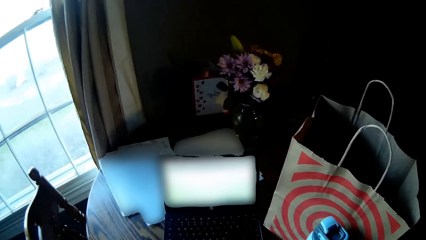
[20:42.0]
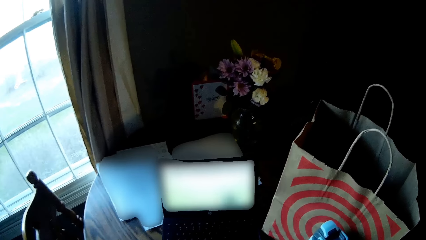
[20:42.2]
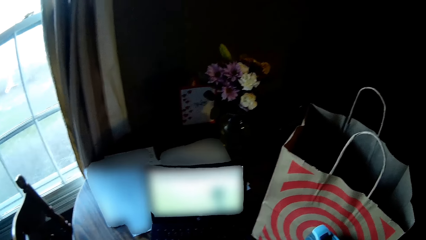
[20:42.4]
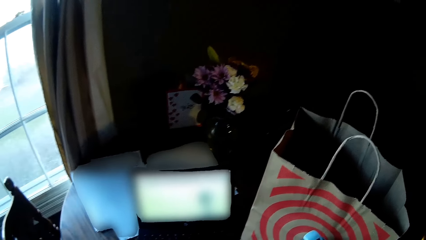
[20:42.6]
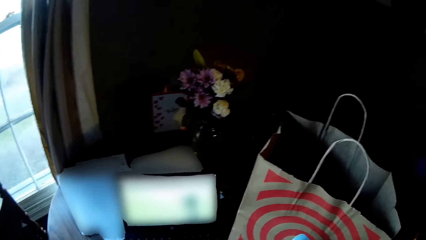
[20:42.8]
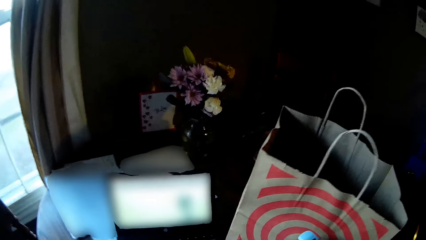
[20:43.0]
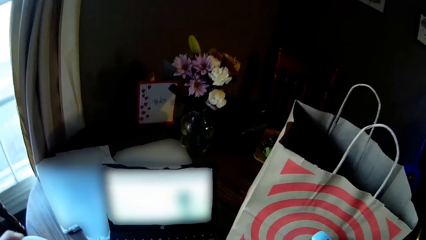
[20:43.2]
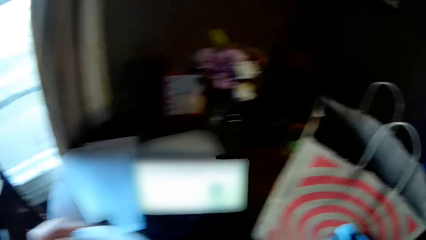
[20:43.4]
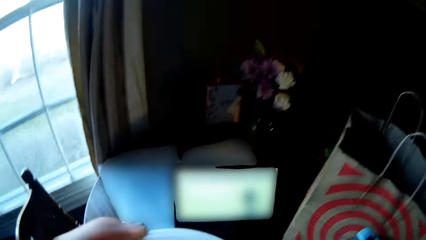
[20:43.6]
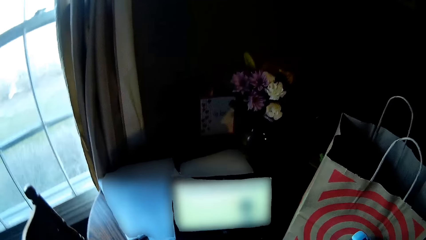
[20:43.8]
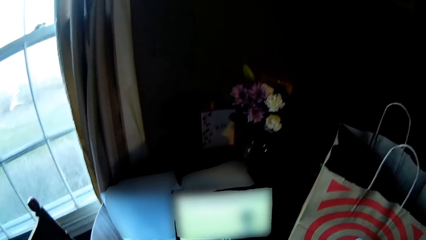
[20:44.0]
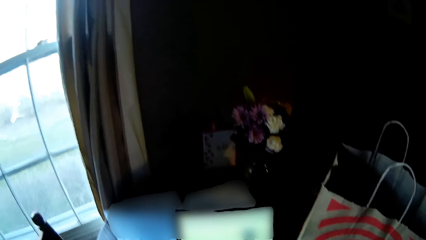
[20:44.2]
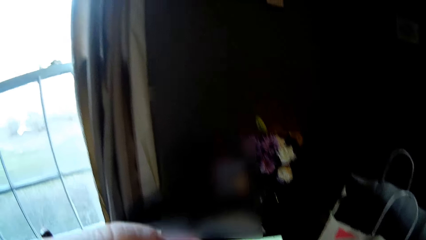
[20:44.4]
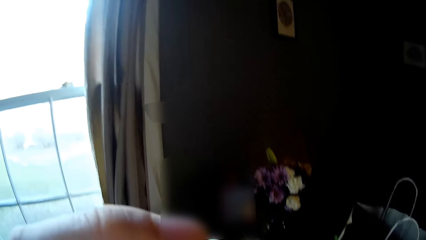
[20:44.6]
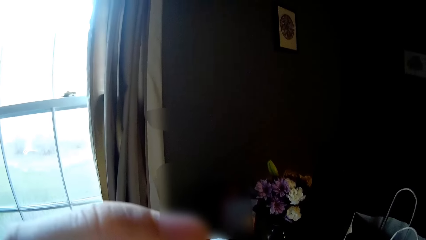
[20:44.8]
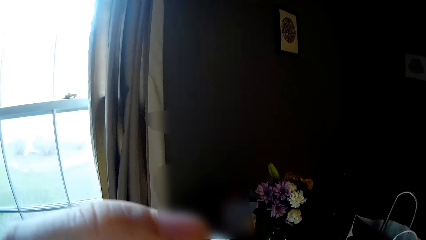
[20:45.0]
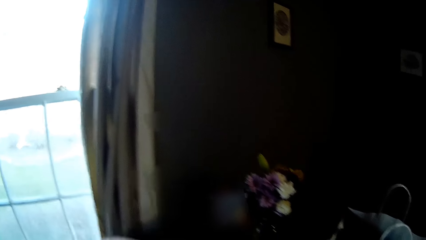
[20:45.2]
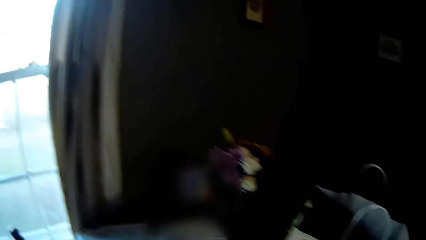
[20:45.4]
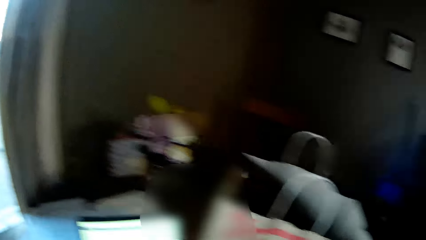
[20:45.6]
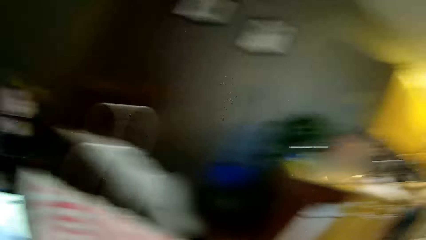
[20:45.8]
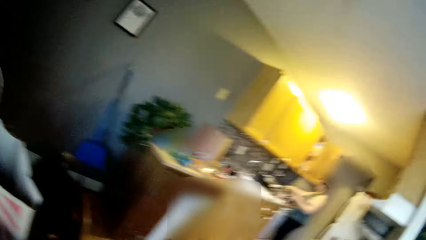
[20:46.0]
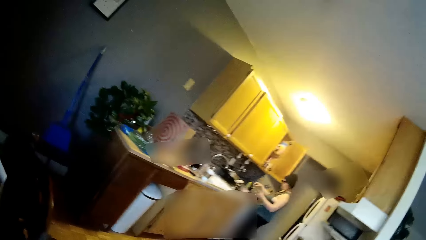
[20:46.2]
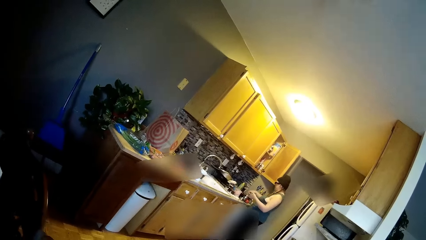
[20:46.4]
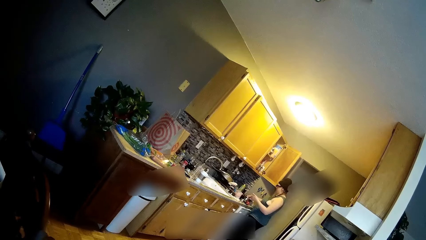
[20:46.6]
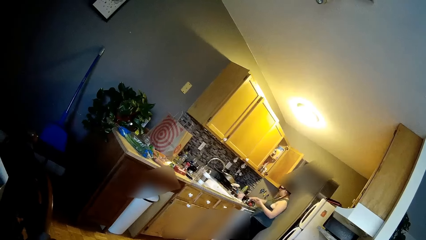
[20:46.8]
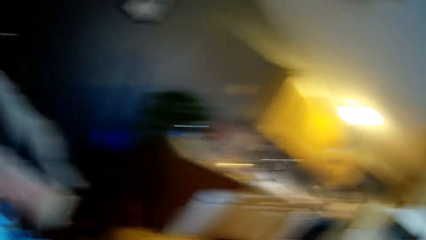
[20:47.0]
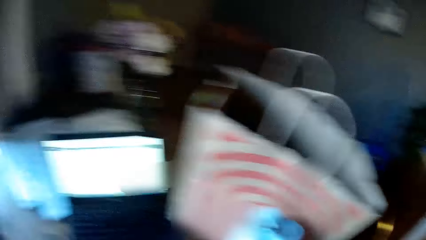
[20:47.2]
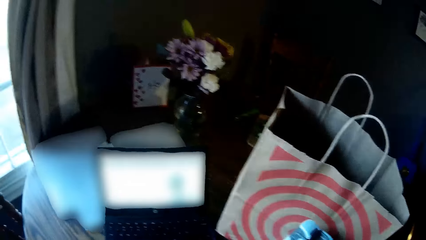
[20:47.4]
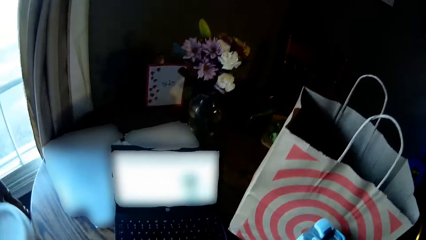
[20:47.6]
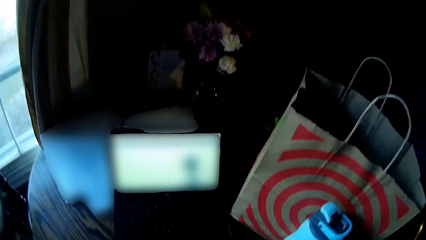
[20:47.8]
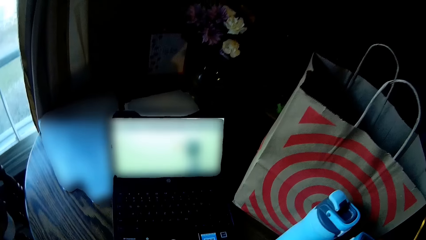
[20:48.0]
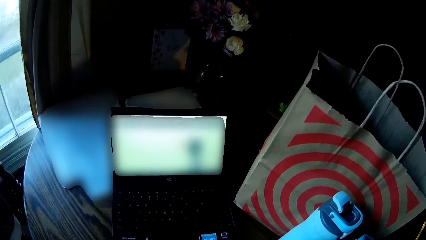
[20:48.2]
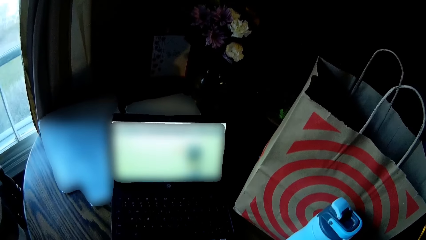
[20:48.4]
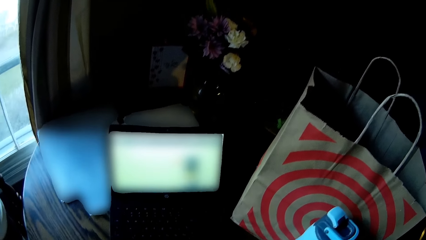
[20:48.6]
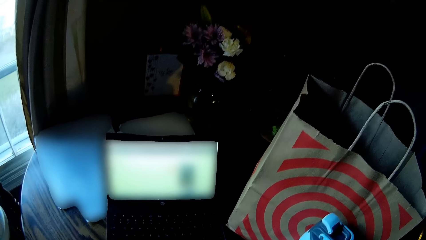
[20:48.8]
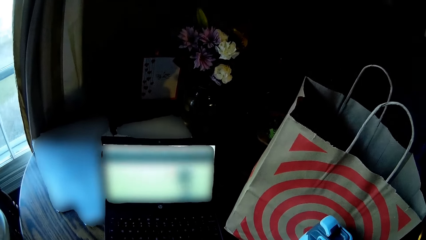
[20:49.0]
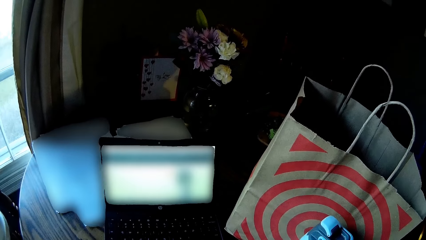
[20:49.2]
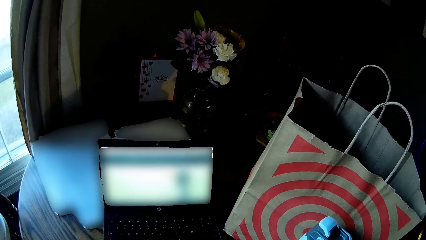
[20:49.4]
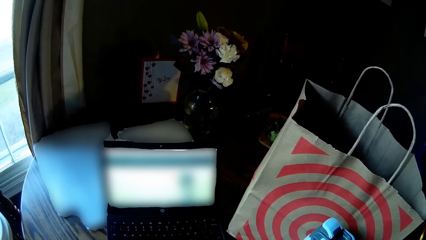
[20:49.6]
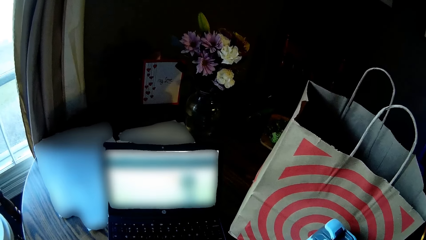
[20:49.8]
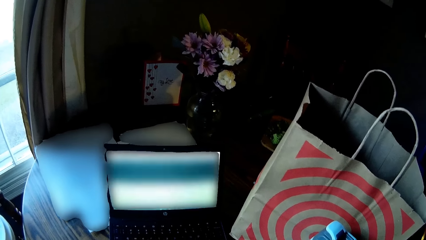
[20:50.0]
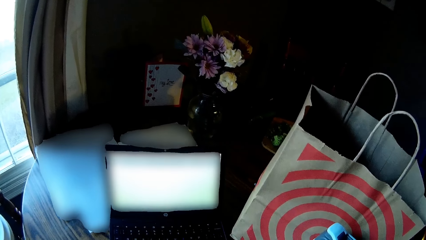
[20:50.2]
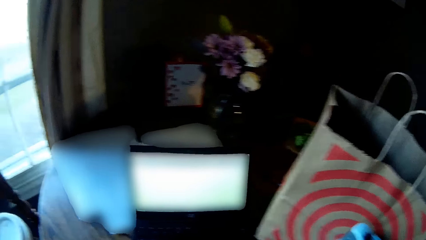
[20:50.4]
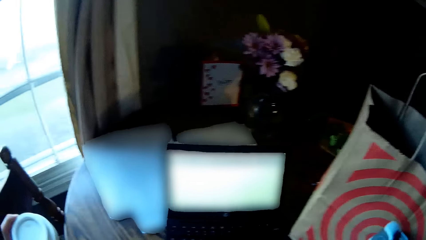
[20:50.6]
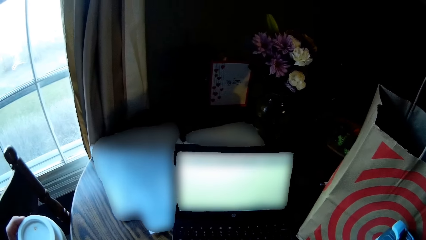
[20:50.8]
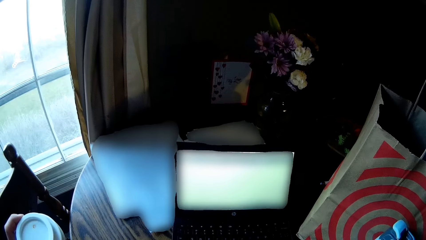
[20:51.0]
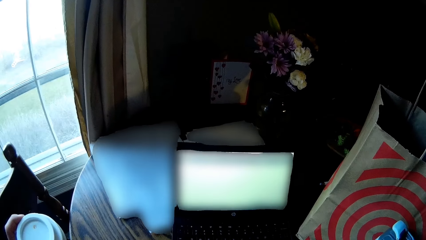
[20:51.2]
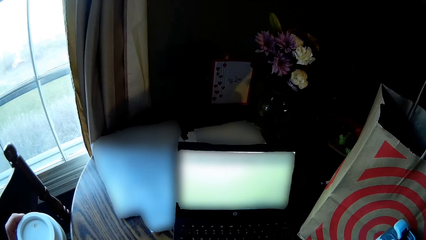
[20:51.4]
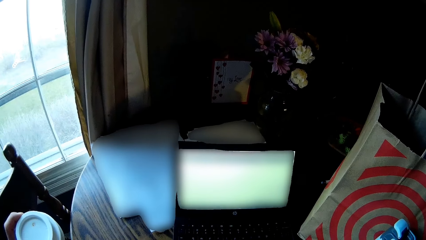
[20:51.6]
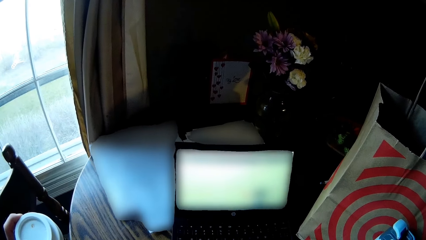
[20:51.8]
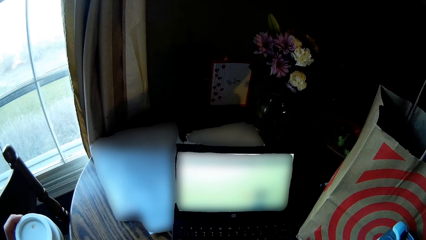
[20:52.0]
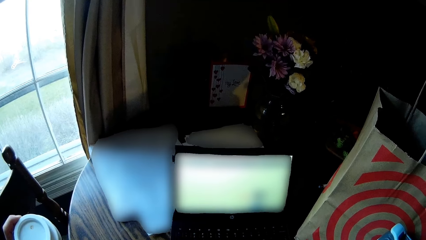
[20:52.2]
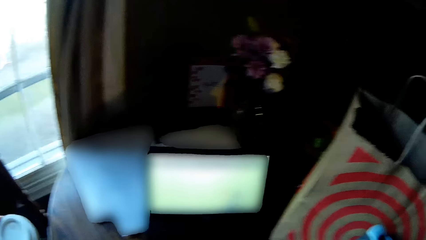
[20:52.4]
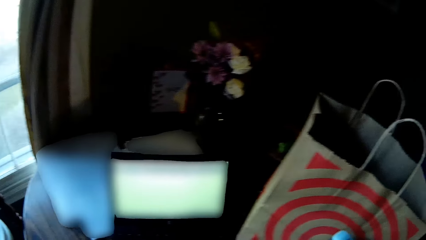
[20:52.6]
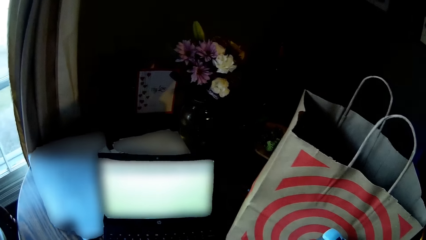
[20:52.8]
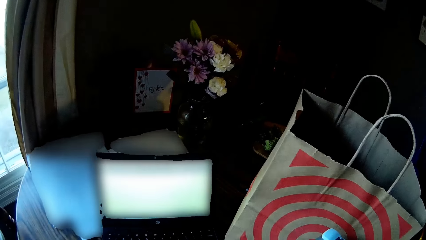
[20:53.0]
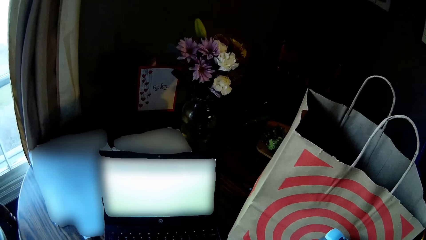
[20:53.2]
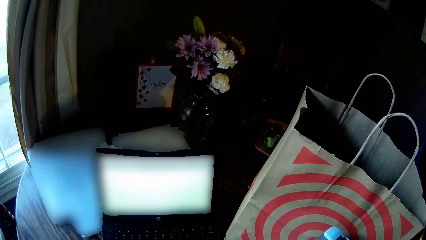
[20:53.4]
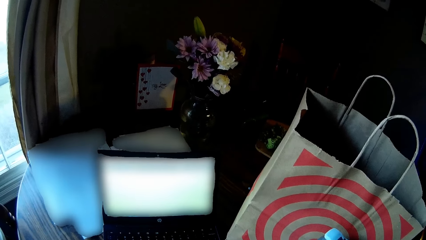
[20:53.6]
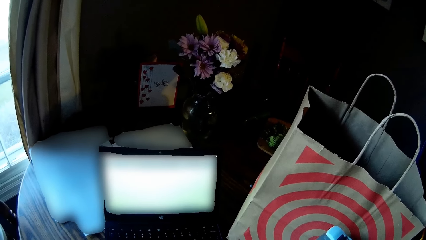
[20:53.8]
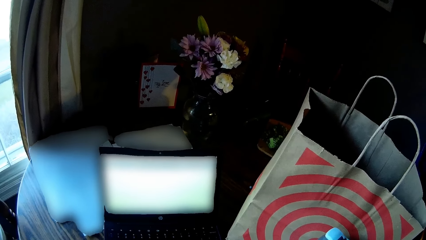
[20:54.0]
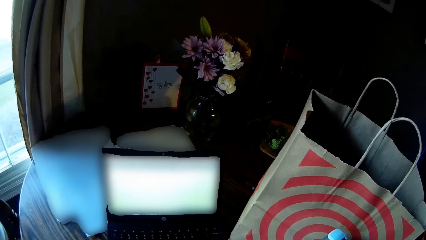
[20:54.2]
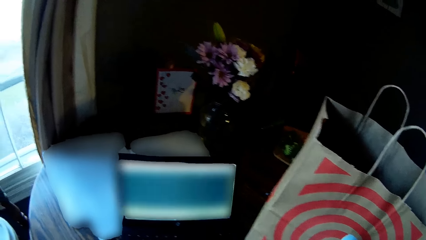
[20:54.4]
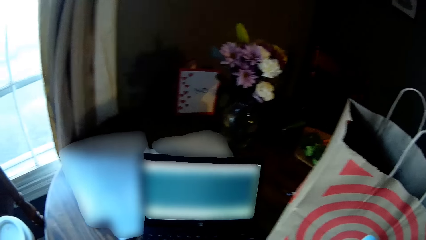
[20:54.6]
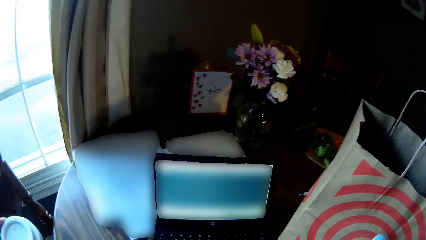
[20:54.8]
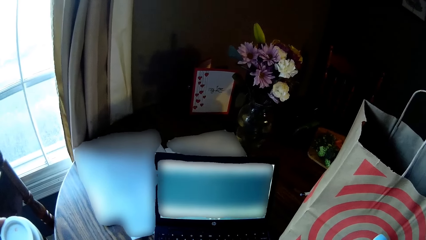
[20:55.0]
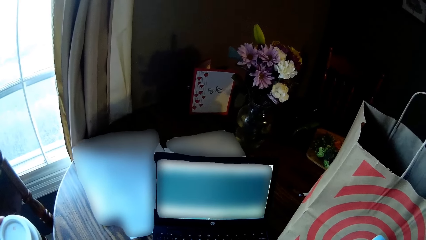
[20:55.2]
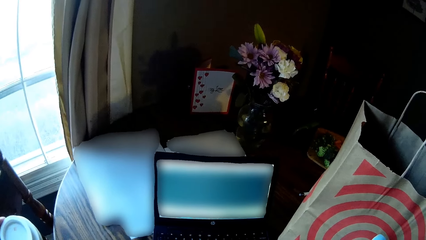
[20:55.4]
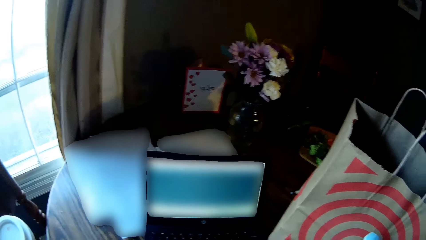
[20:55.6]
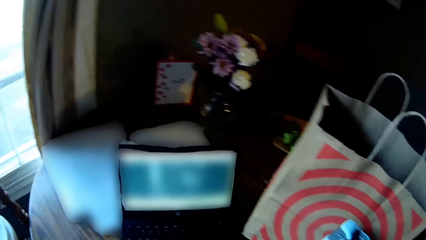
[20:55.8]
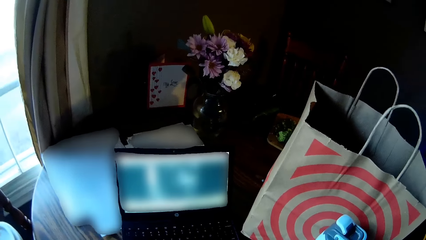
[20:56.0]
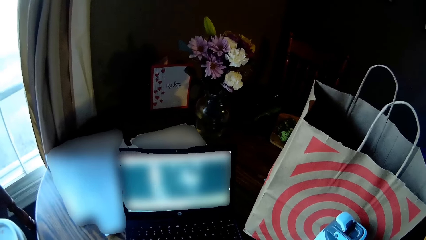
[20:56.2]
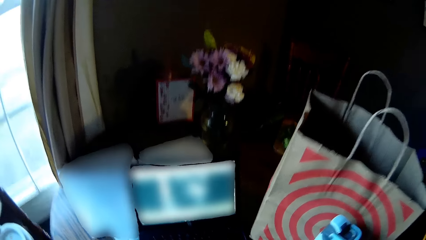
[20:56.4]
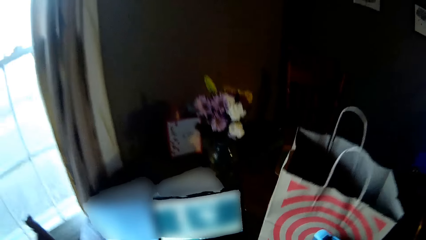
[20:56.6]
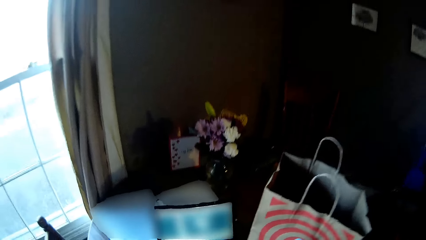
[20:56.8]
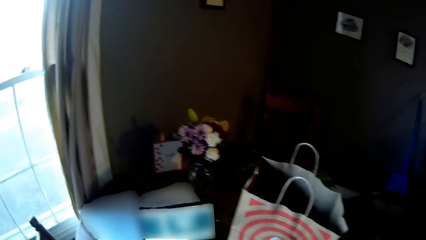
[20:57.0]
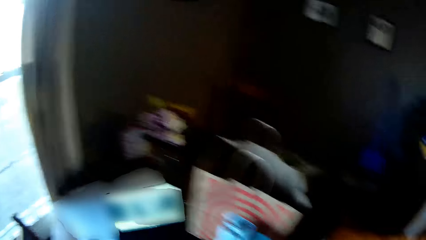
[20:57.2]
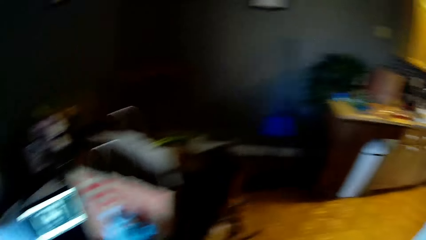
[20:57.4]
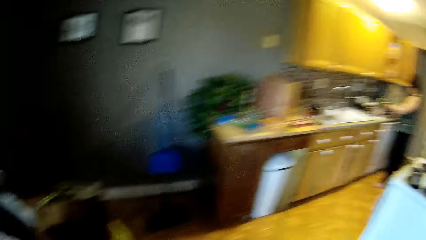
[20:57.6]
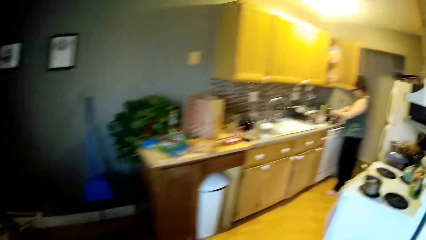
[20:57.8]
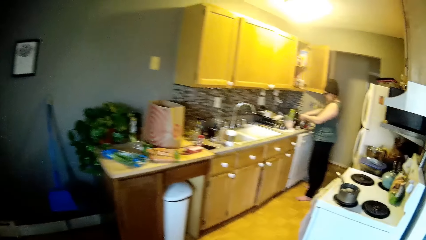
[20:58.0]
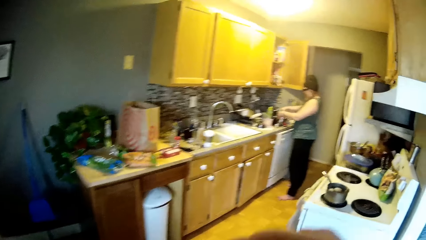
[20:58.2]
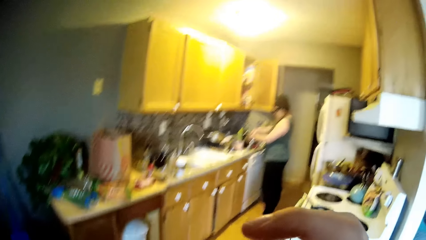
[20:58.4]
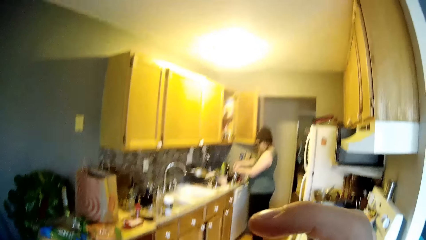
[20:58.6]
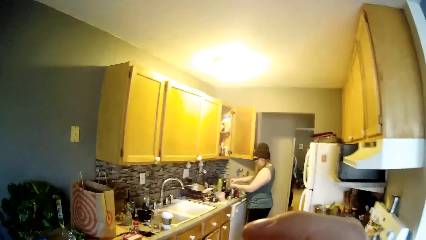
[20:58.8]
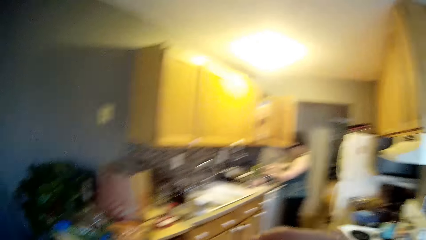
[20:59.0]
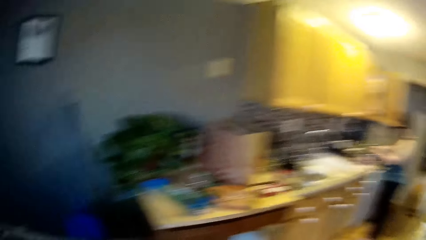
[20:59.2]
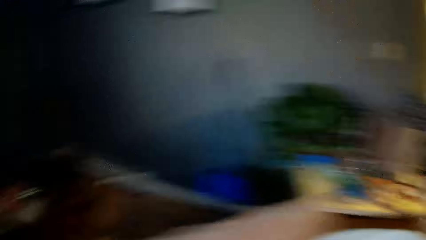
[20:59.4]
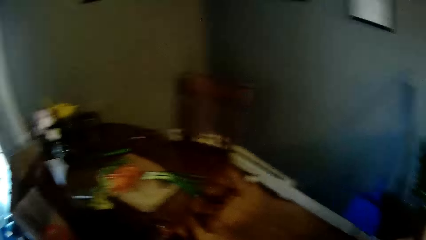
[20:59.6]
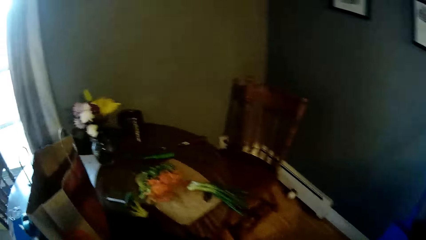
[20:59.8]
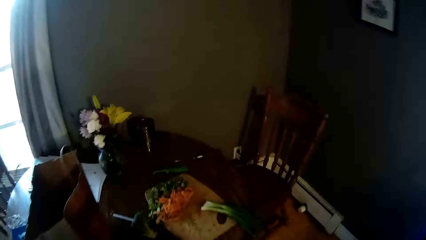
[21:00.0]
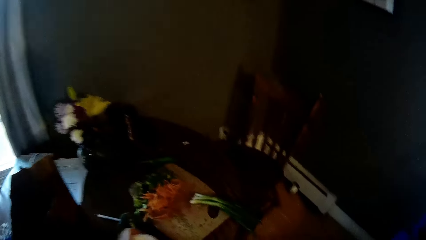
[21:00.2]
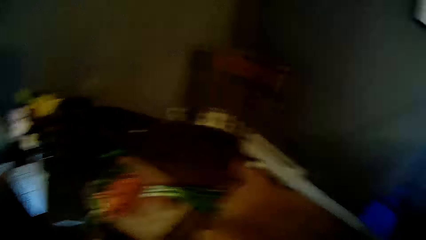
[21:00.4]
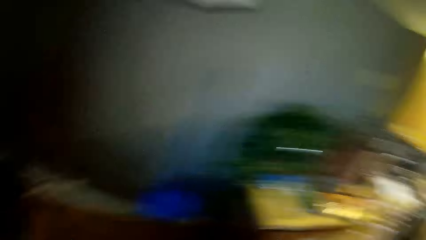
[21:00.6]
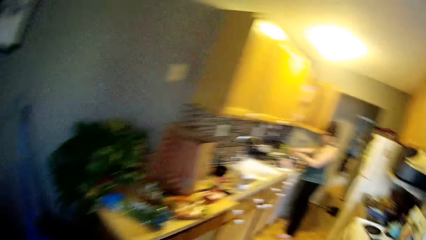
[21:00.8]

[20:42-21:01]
The camera wearer converses with a woman. The woman fixes something. The camera wearer uses the laptop. They converse with the woman. They use the laptop. They converse with the woman. They walk around the house. They drink something. They look around the house.
